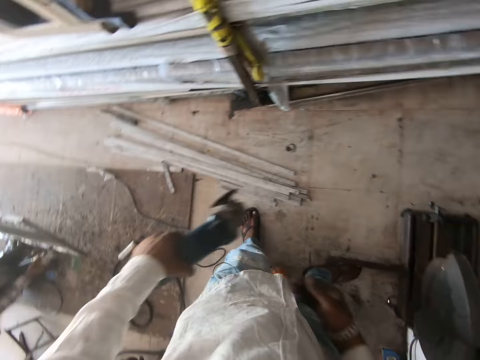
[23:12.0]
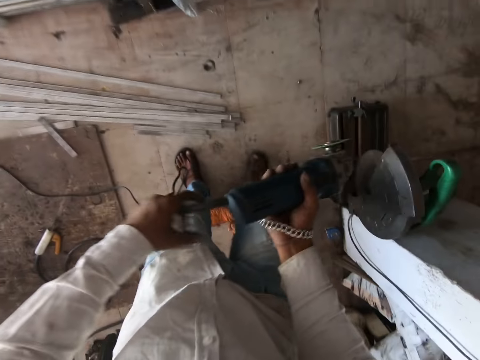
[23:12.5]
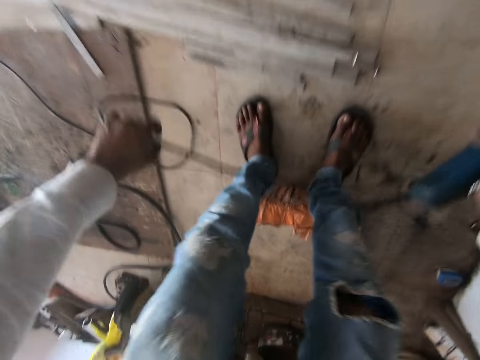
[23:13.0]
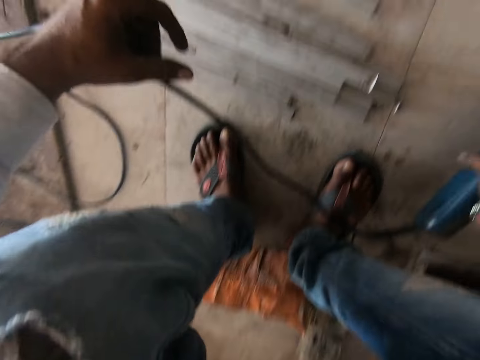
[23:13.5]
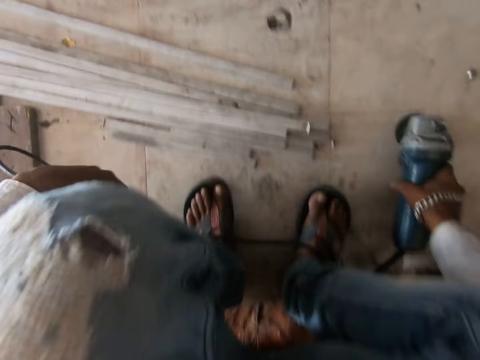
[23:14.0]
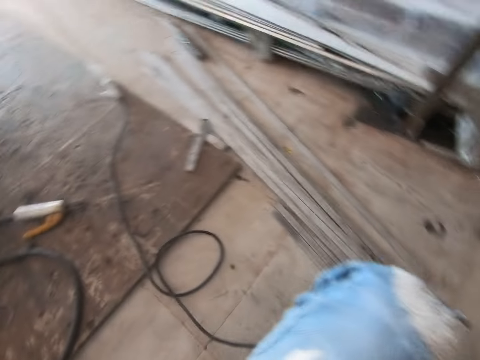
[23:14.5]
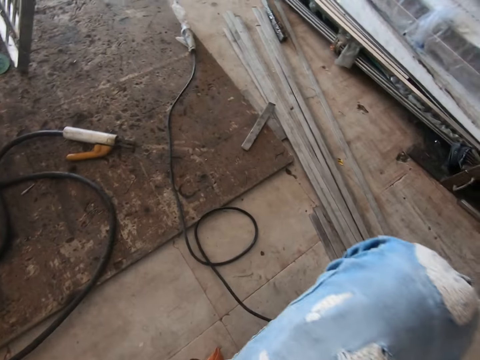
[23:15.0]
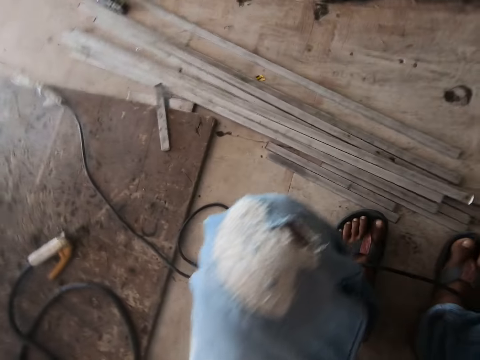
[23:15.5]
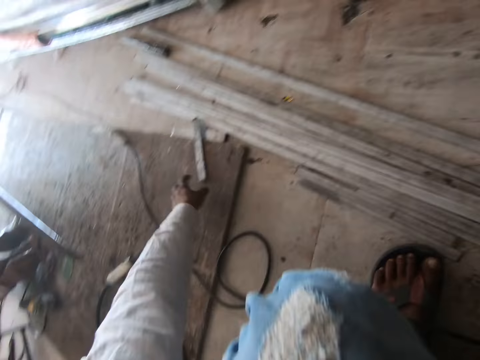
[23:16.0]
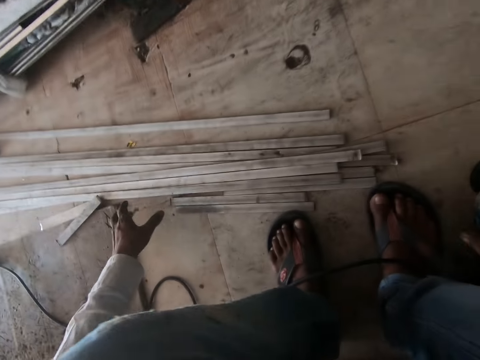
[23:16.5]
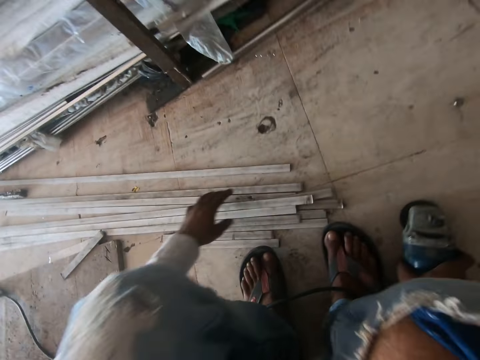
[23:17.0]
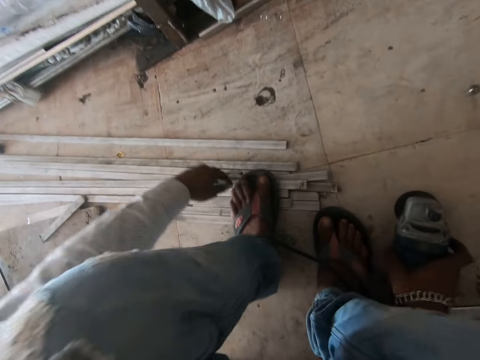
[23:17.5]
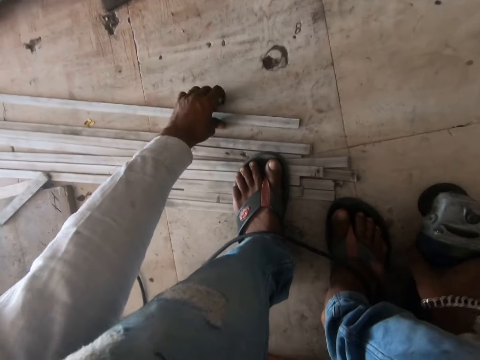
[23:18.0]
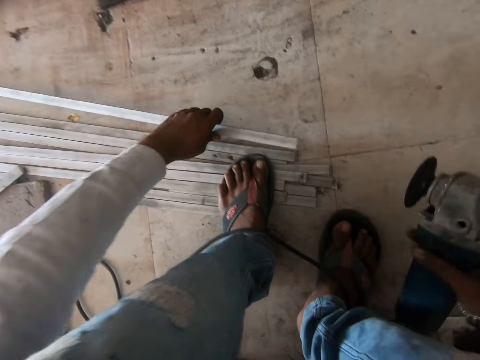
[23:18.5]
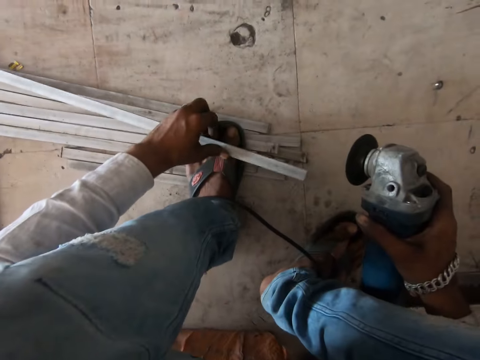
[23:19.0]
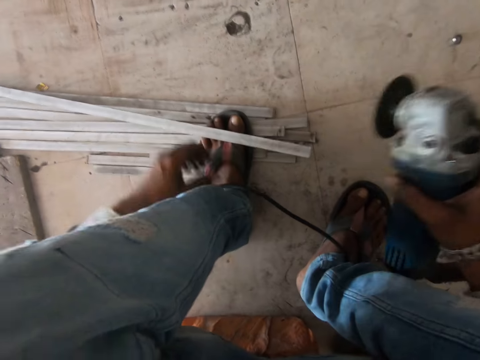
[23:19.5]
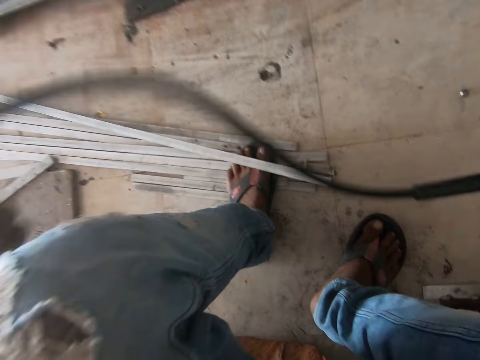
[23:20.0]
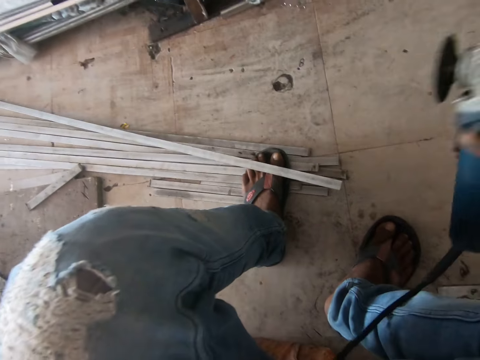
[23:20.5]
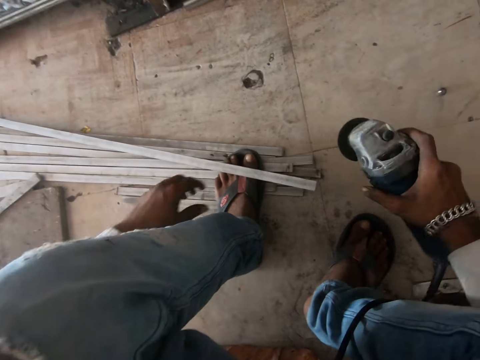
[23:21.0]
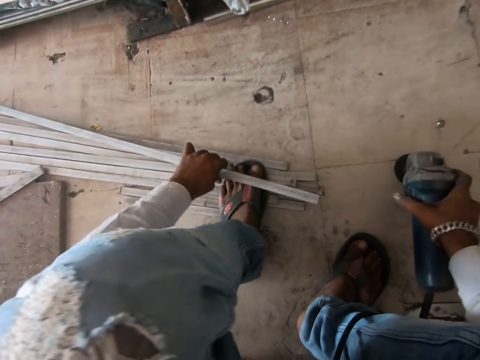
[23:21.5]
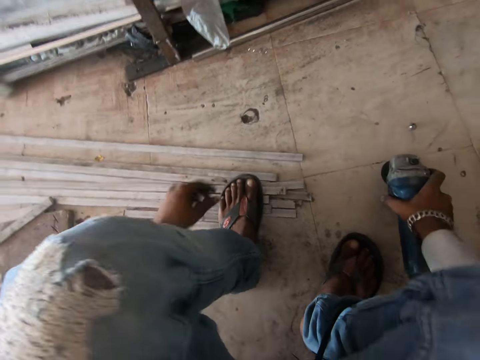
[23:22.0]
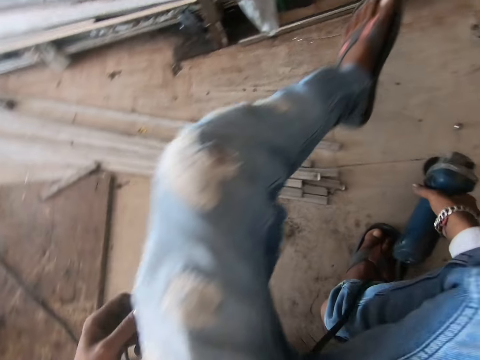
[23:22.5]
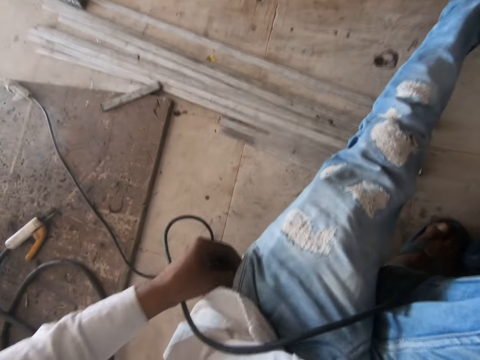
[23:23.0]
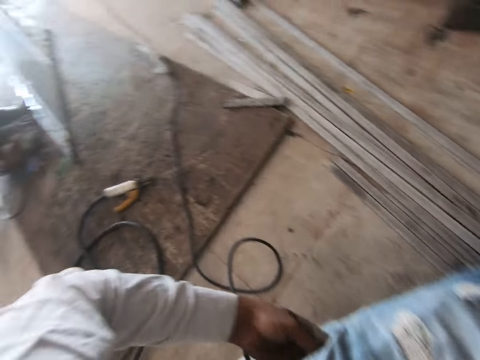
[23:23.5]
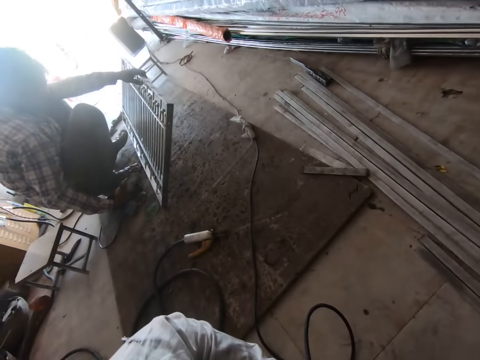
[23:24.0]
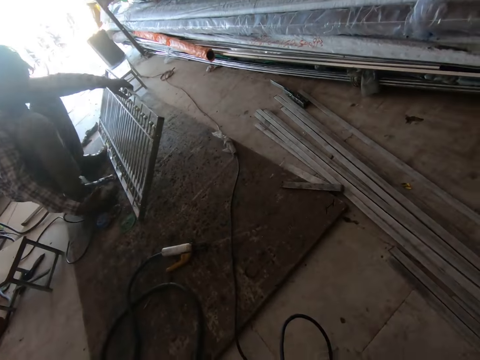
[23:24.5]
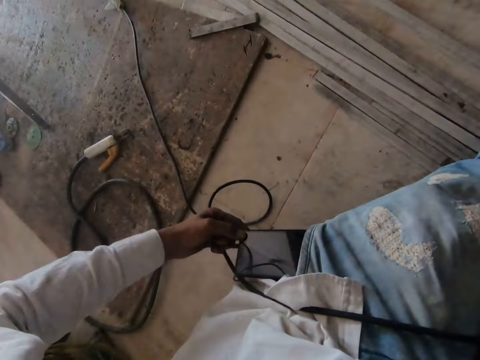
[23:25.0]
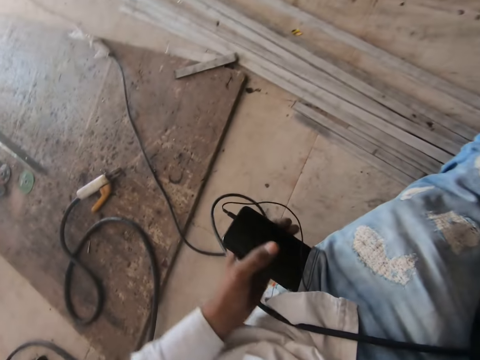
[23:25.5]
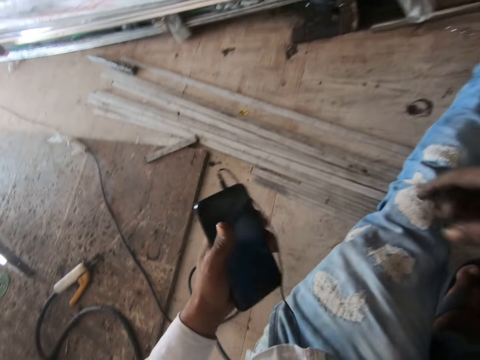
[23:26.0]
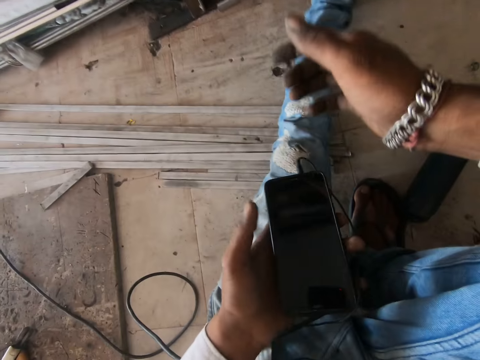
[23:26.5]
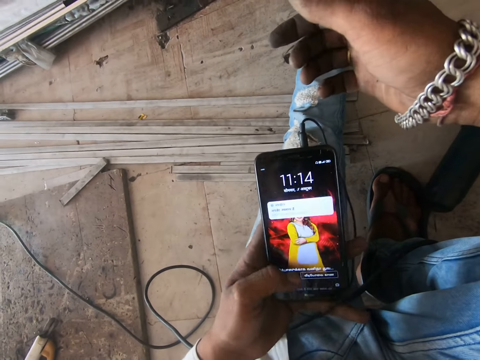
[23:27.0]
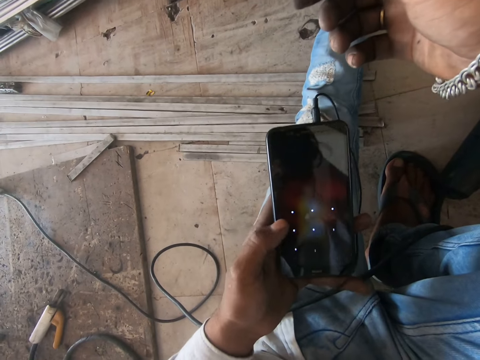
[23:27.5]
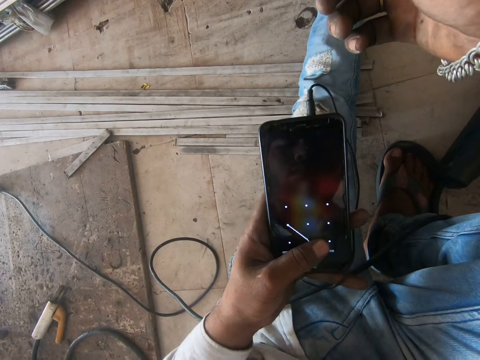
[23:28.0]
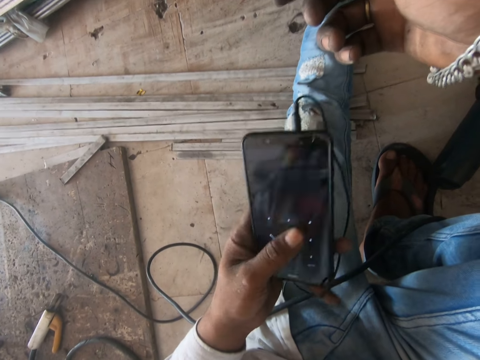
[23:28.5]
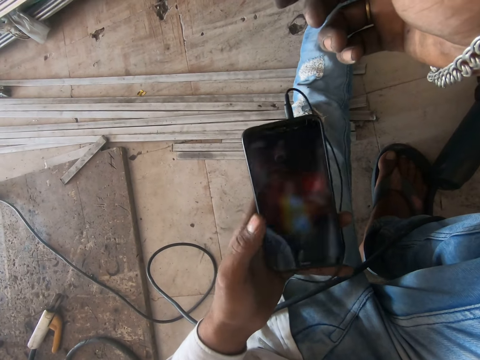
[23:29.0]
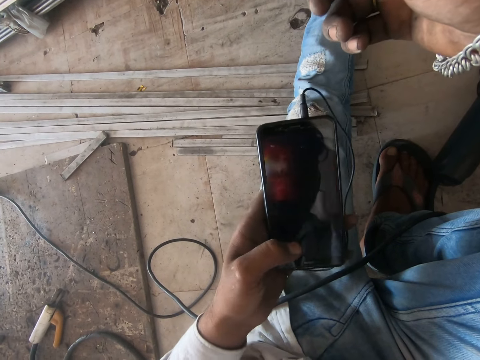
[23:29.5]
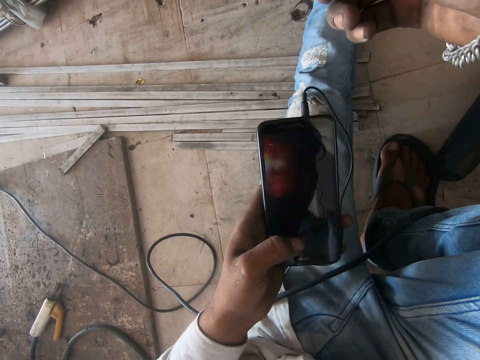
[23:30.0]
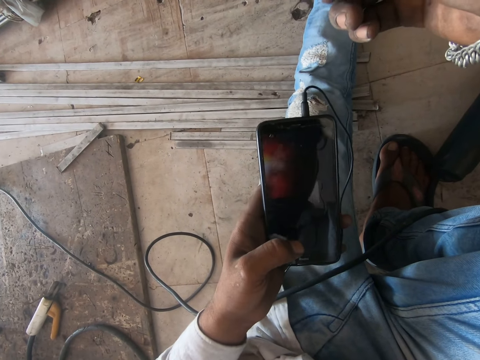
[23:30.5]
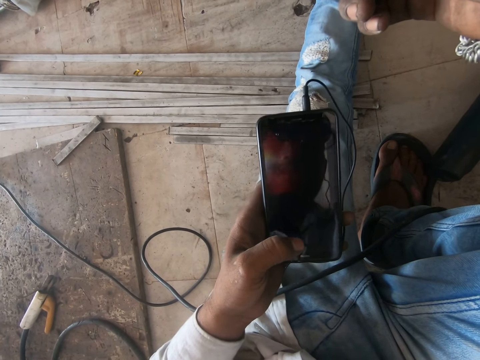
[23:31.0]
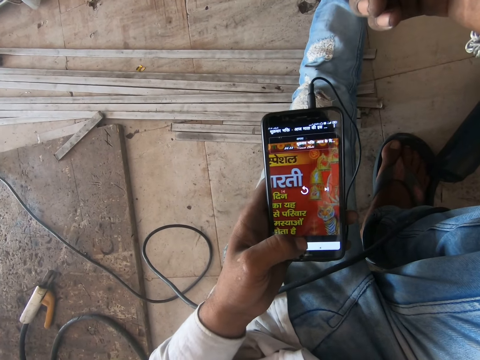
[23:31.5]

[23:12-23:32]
The camera wearer passes the grinder or hand polisher to the right hand. He sits on the floor and puts the hand polisher on the floor. He looks around. He stares at the metal bars. He holds a metal rod on the floor. He touches the metal bar. He steps on the metal bars. He picks the metal bar. He places the metal bar on the foot. He moves the cable. He lifts the hand polisher cable. He moves the metal bar to the floor. He stretches out his leg. He puts his hand in the pocket. He looks at a person. He removes a phone from the pocket. He scrolls the phone. He operates the phone.

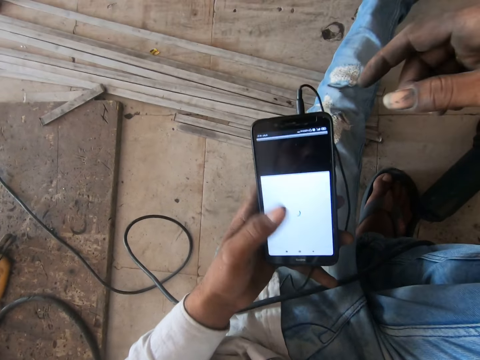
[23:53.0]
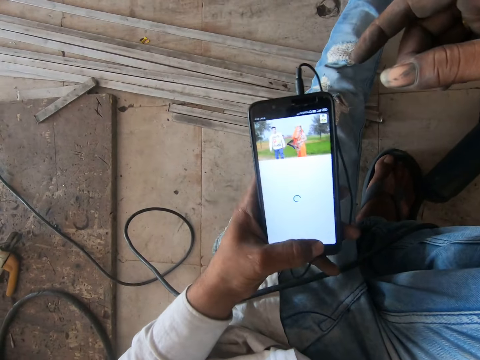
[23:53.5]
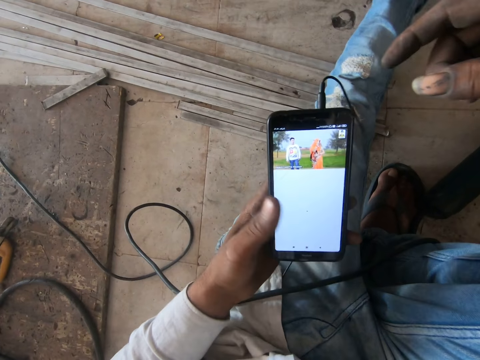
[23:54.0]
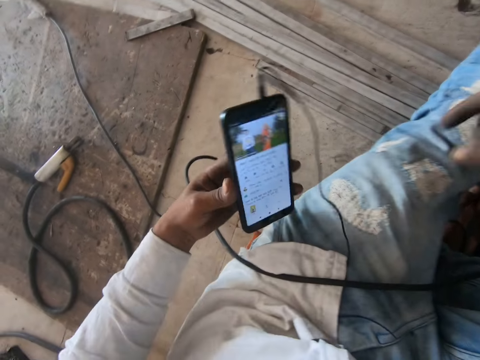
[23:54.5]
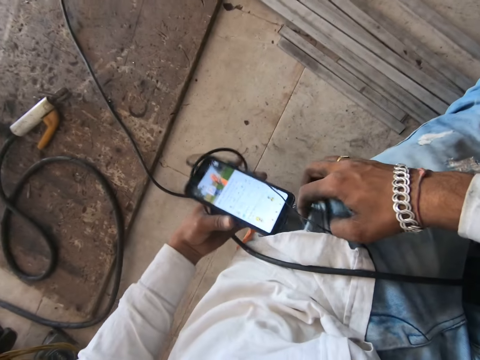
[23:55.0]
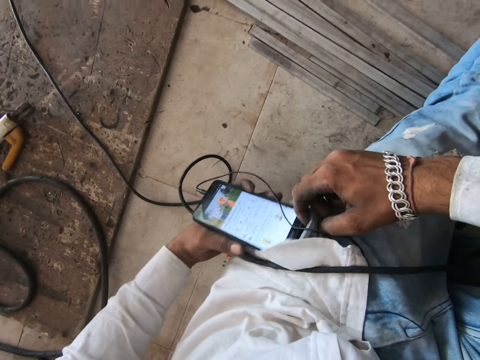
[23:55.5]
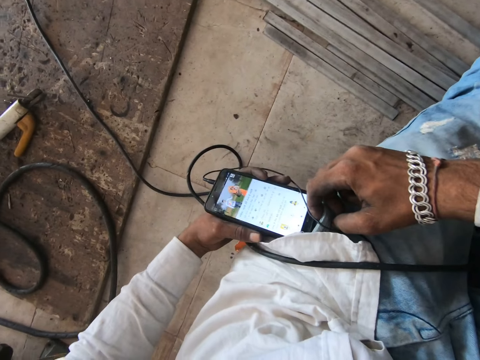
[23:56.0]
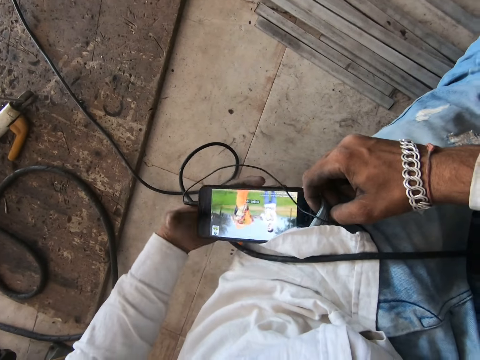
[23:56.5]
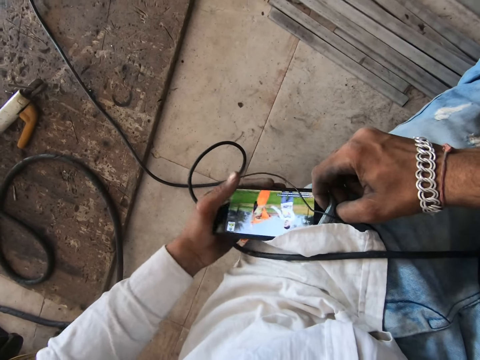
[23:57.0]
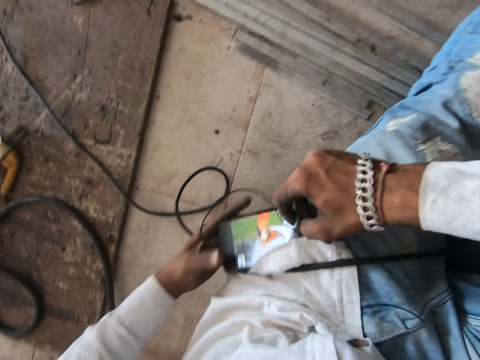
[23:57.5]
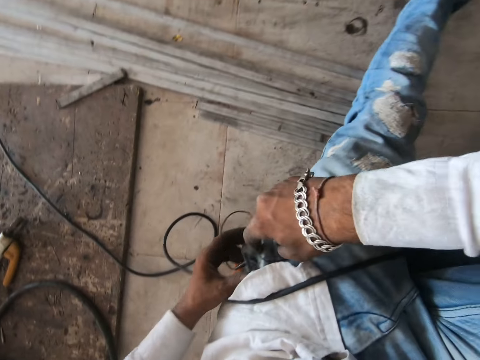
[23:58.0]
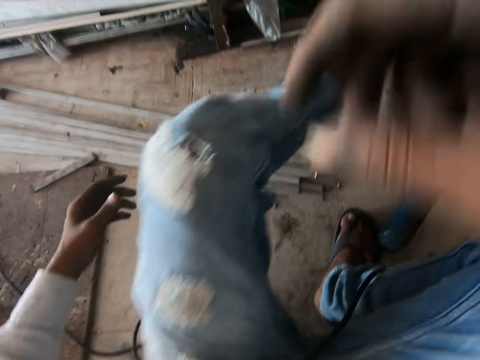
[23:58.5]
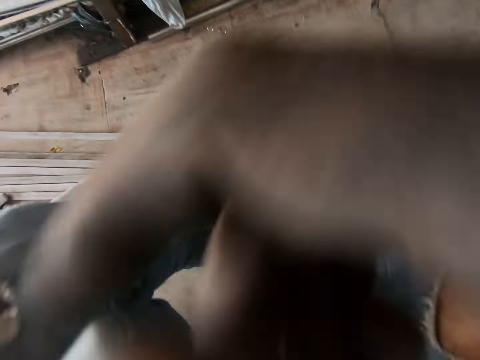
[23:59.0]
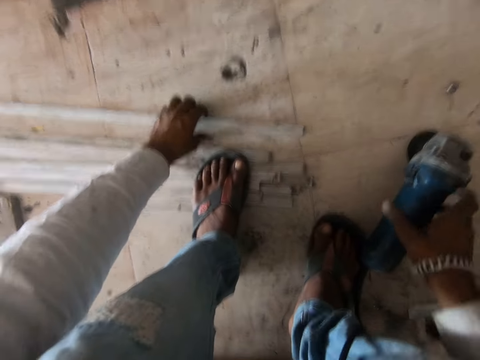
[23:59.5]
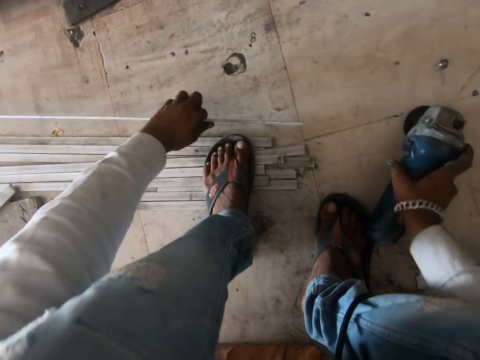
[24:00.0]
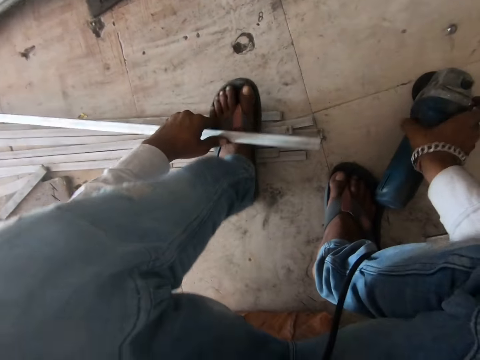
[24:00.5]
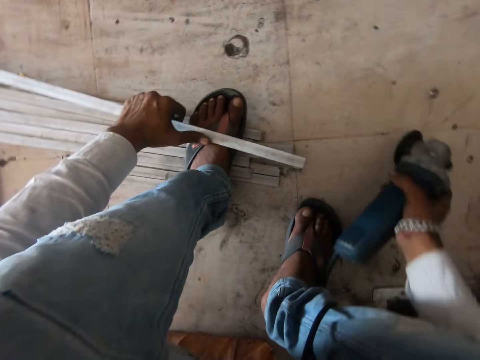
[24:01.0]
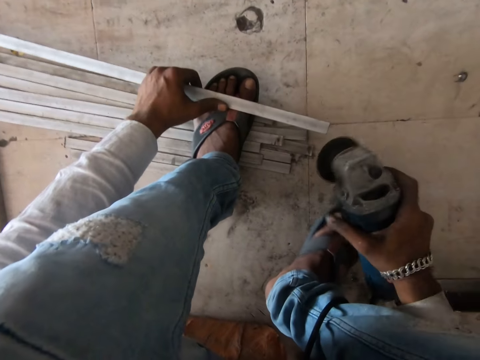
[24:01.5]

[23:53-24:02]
The camera wearer puts the phone in the pocket. They fold the leg. They pick the metal bar on the floor and pick the hand polisher from the floor.
